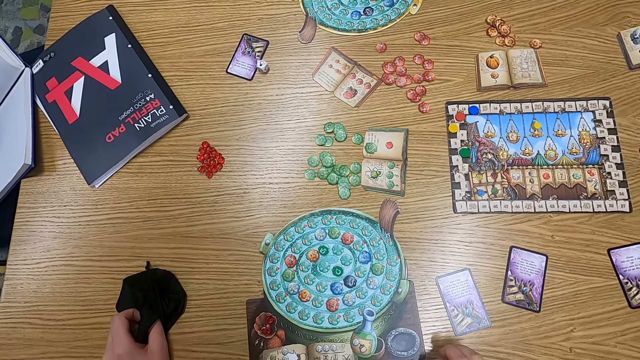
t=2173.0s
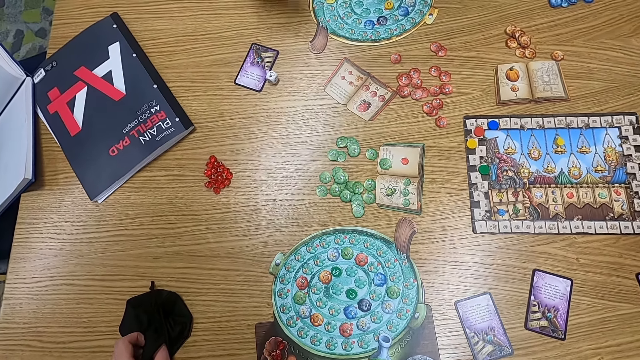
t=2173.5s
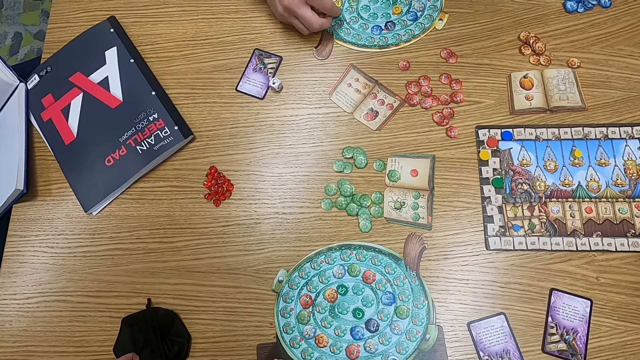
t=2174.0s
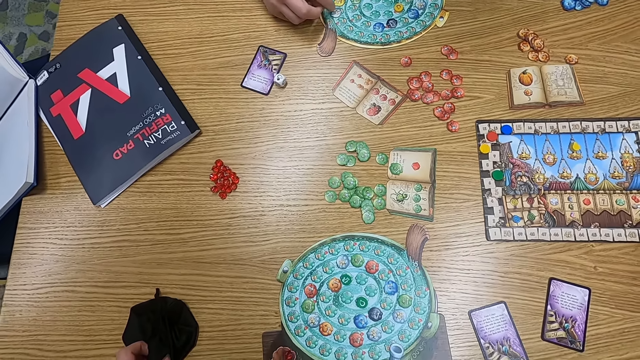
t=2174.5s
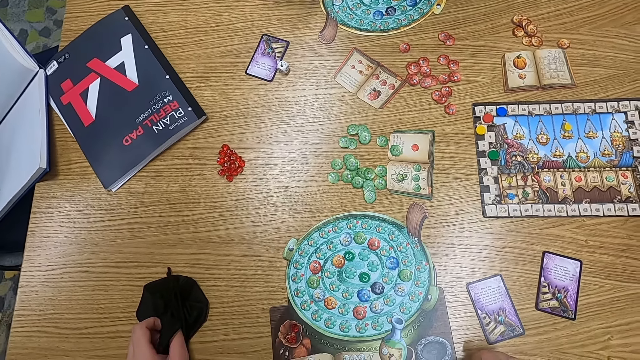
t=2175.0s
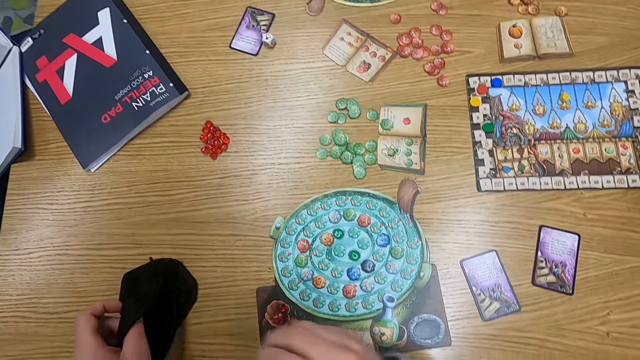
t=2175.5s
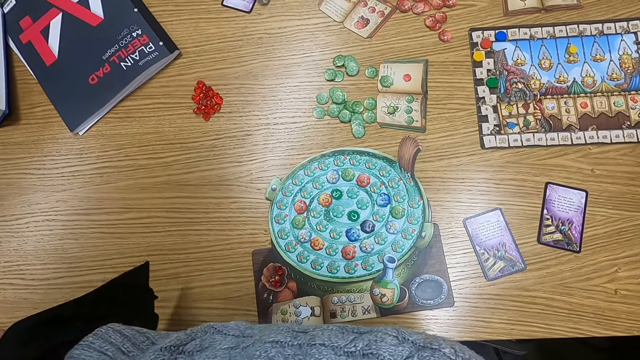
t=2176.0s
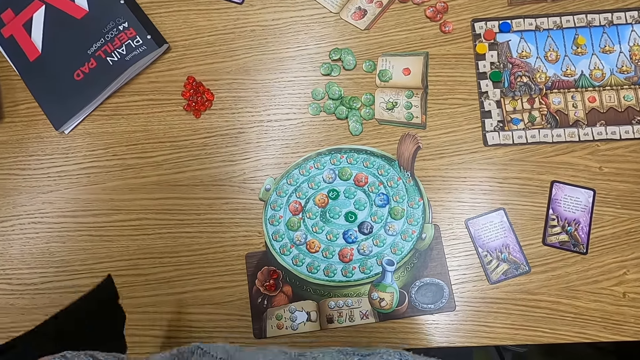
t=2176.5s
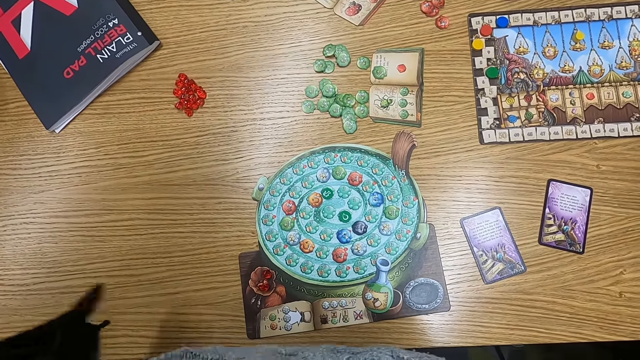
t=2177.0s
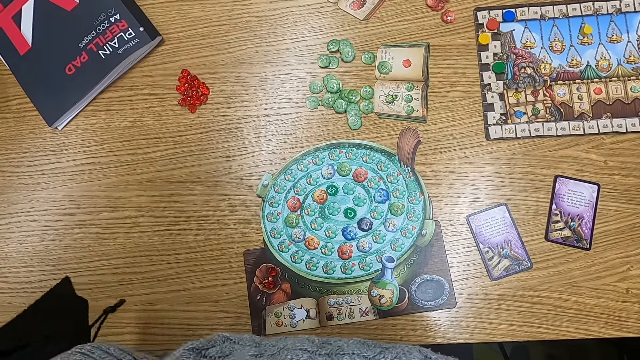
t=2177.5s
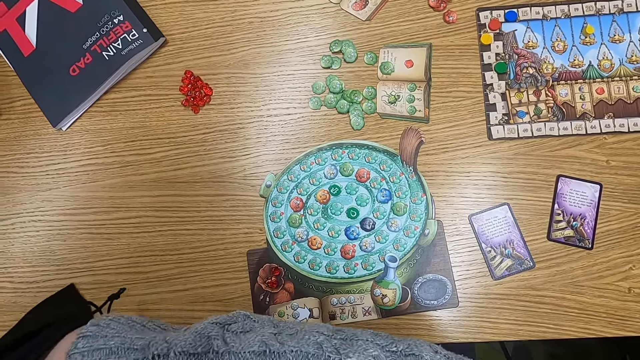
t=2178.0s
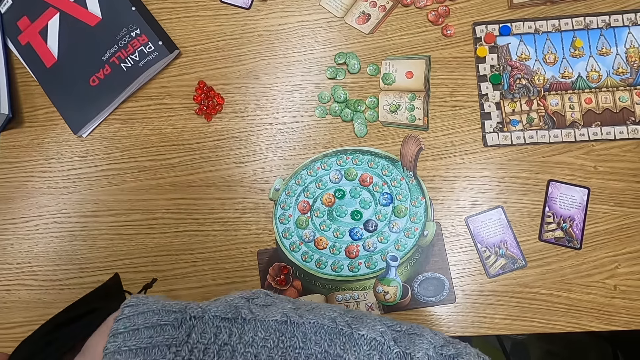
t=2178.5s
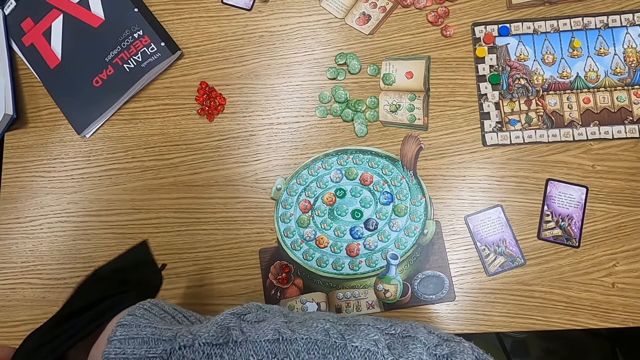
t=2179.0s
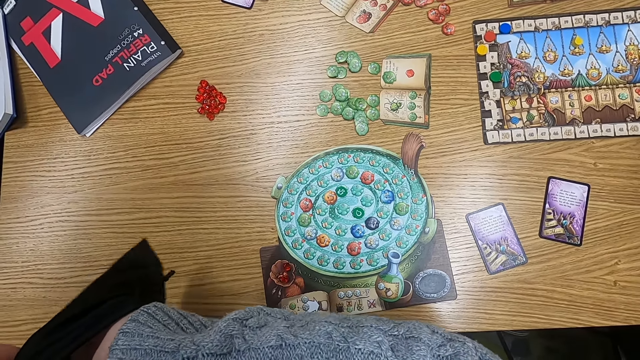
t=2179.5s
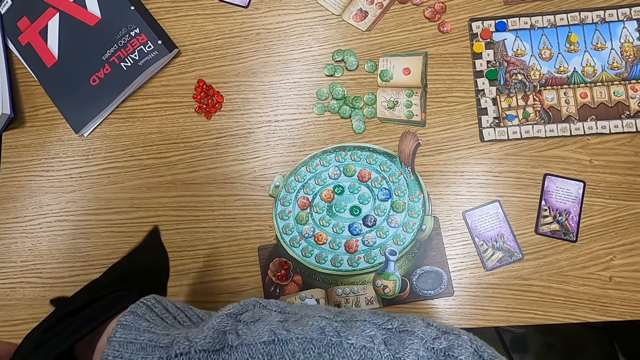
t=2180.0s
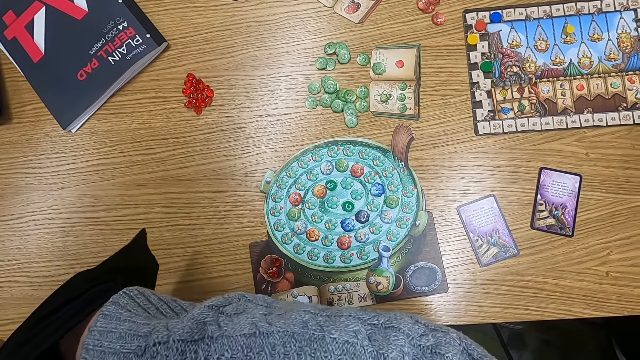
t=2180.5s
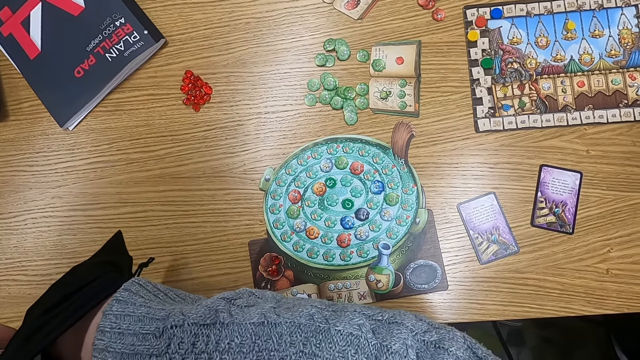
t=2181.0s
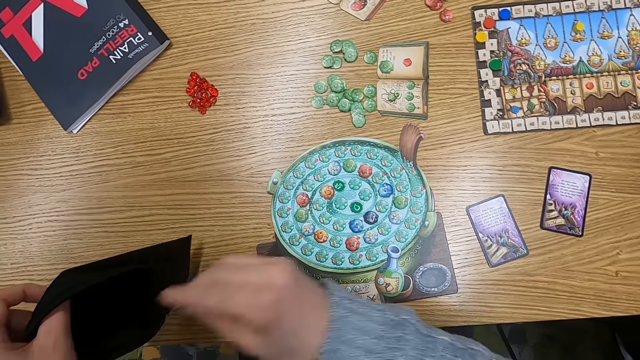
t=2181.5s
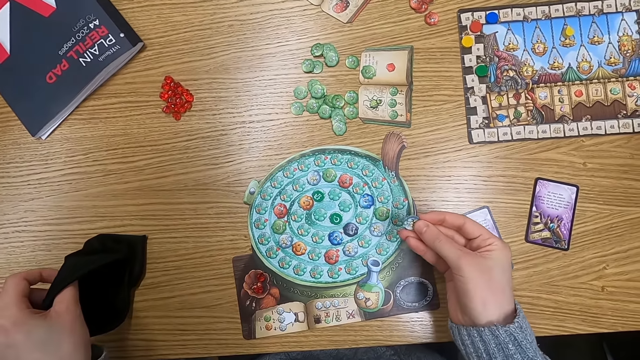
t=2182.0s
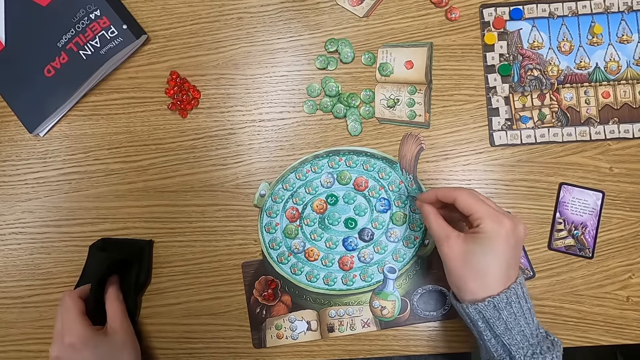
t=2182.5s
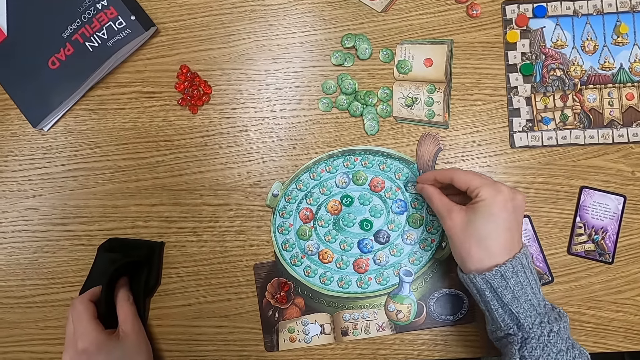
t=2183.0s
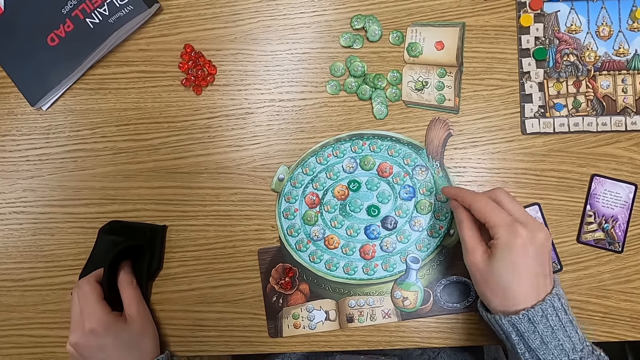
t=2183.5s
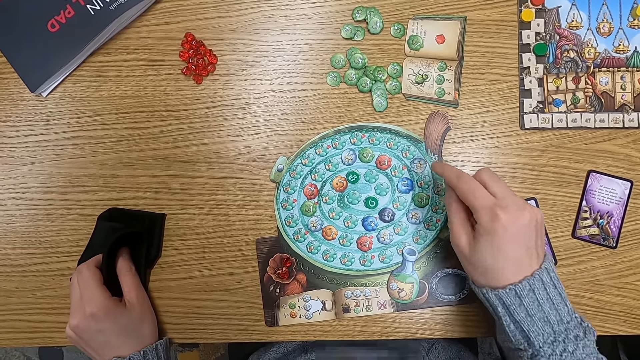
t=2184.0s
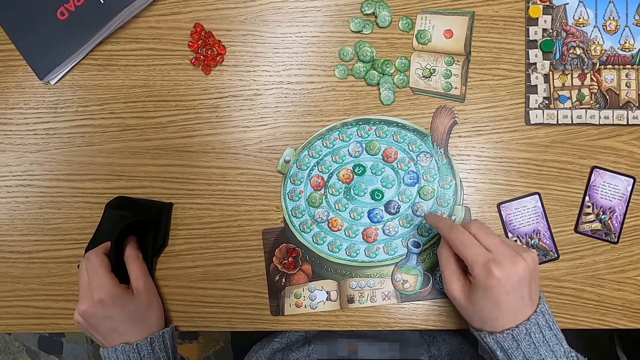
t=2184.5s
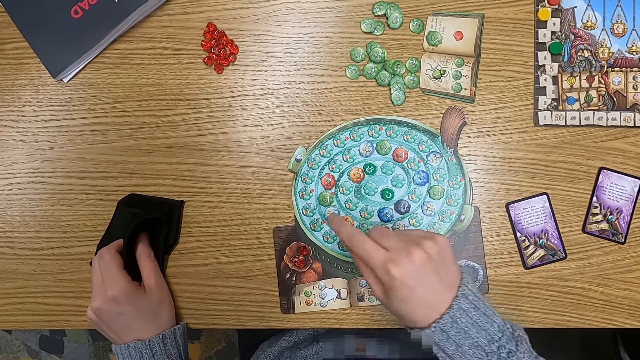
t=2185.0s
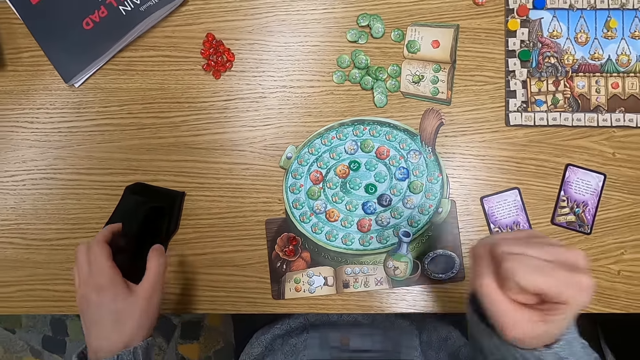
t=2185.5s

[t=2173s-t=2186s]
A man puts a point token on the table. The camera wearer puts a hand in the cloth bag. They shake the bag. They pick up a counter or point token from the bag. They hold the point token. They put the point token on the table.

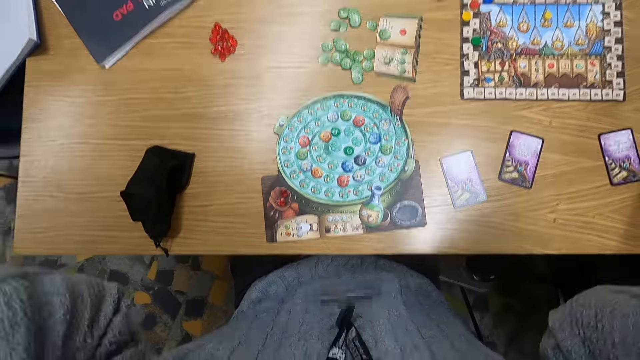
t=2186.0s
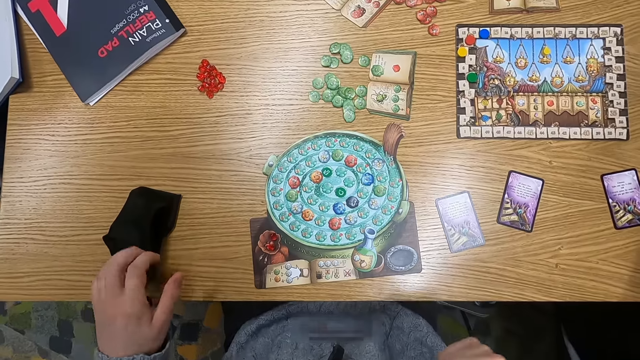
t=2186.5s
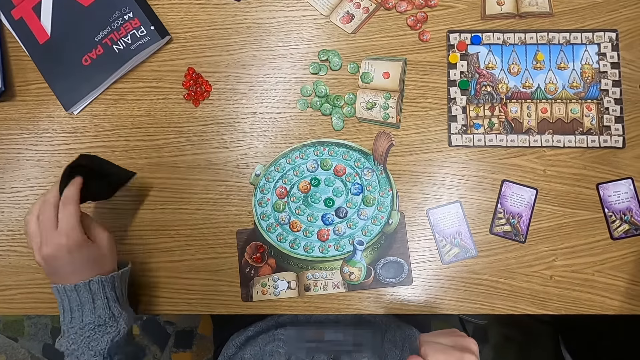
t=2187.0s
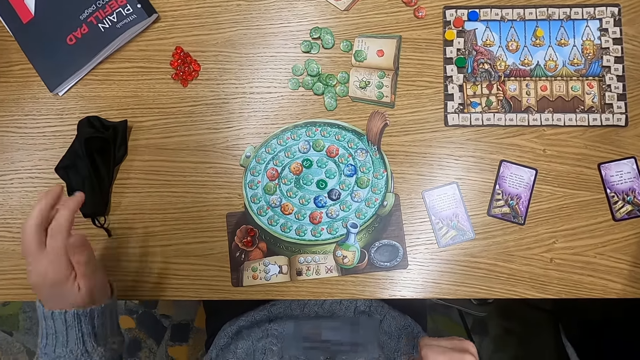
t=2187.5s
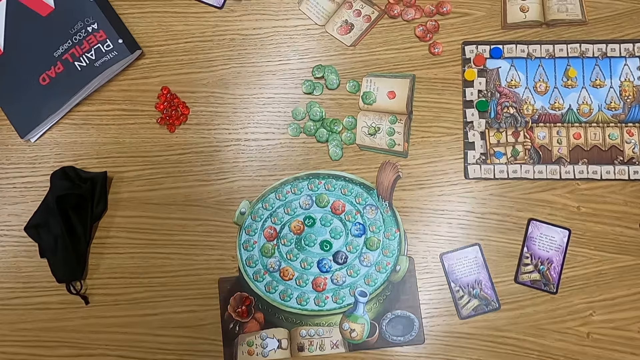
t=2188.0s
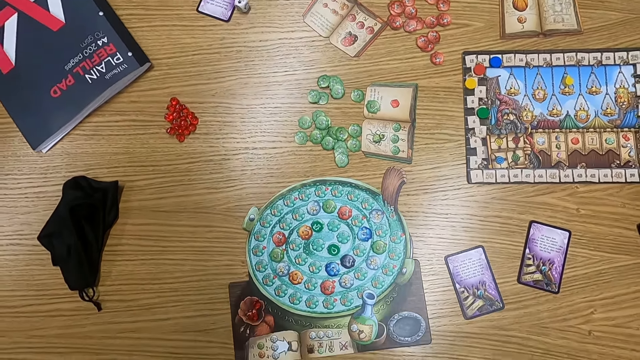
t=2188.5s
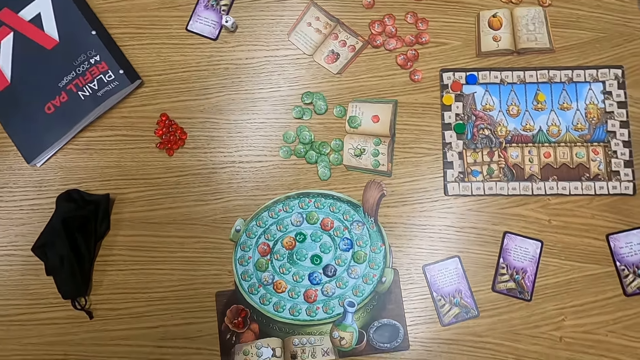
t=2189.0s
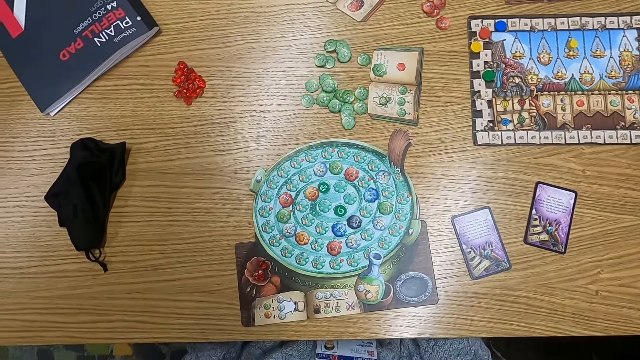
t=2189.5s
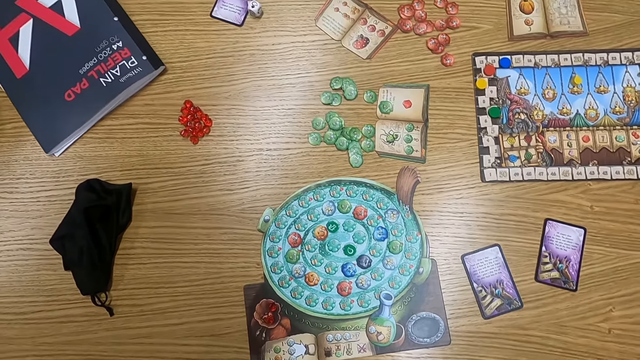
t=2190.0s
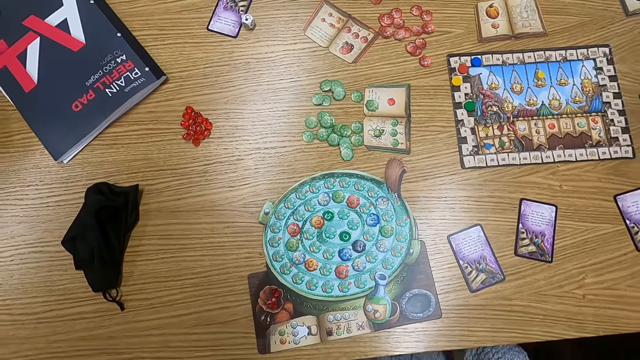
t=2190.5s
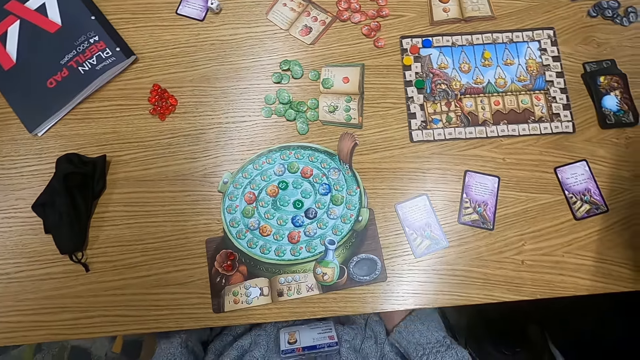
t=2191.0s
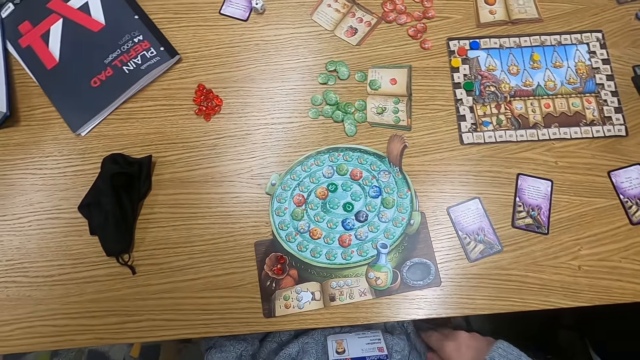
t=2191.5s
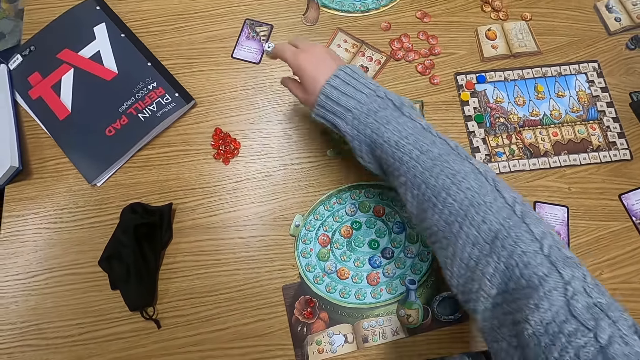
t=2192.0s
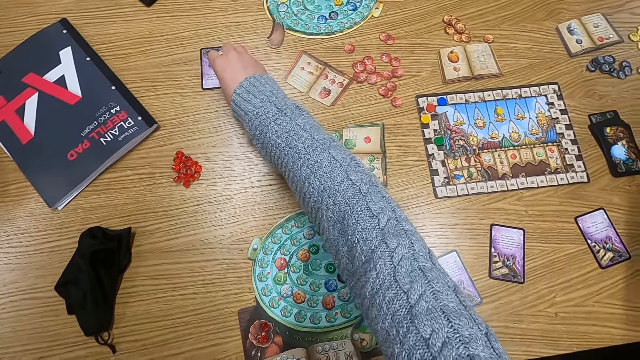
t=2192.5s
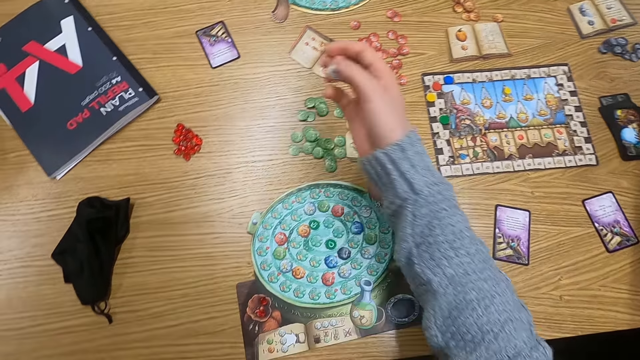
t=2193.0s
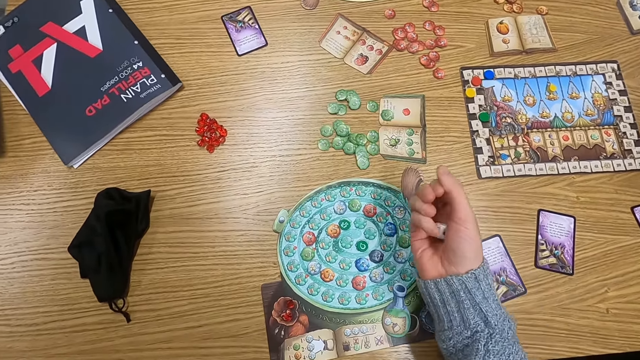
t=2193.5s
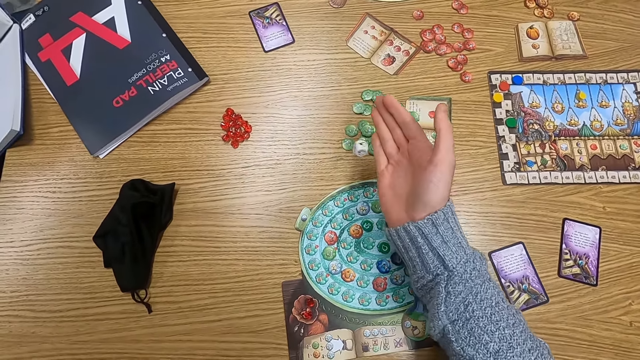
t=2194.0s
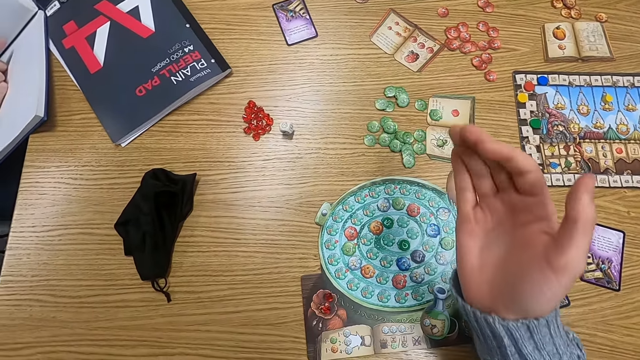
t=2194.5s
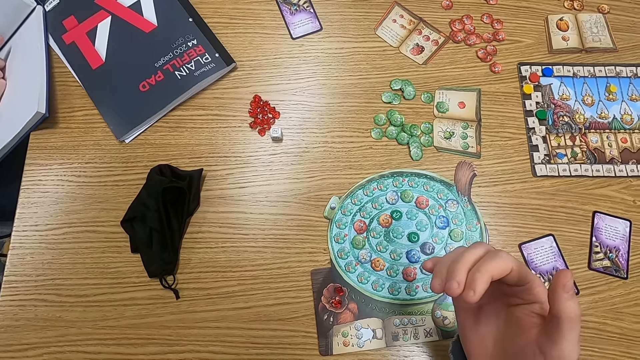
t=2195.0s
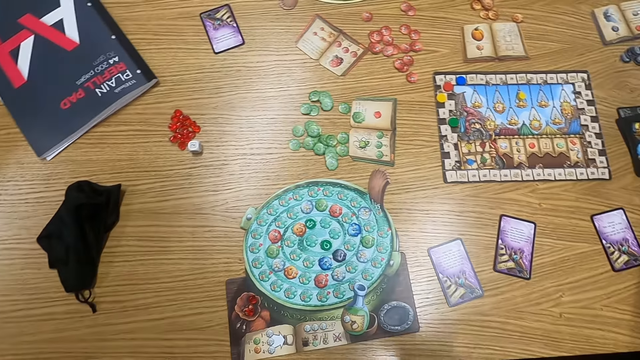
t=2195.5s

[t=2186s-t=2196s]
The camera wearer turns to the side. They hold a cloth bag on the table. They move the bag. They turn to the side. They hold a dice on the table. They pick up the dice. They drop the dice on the table.
